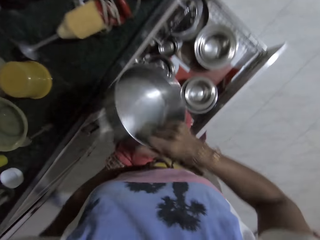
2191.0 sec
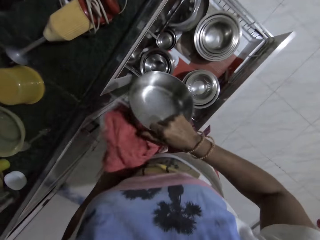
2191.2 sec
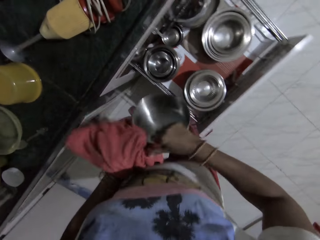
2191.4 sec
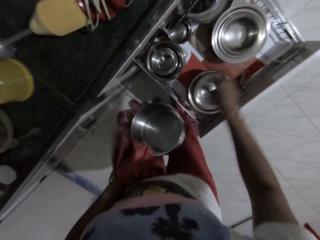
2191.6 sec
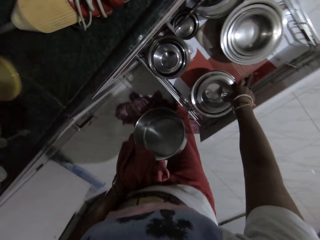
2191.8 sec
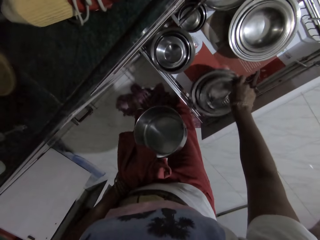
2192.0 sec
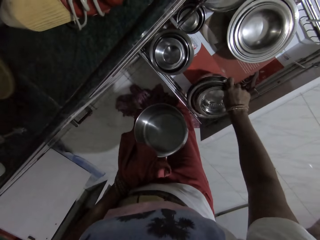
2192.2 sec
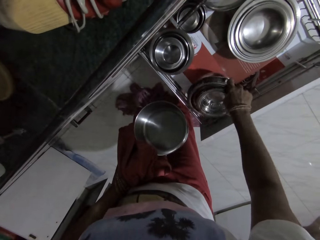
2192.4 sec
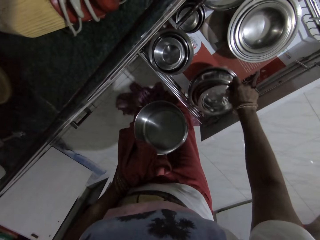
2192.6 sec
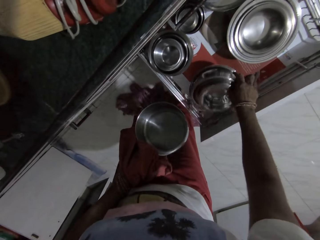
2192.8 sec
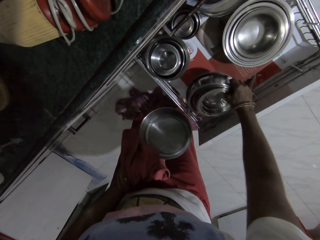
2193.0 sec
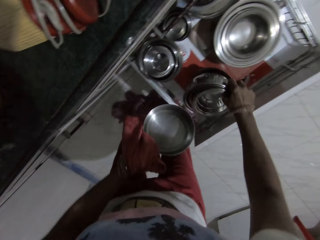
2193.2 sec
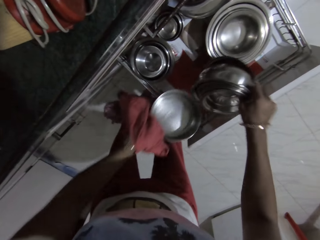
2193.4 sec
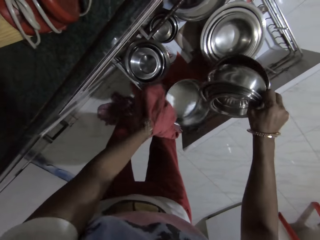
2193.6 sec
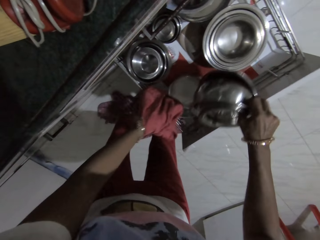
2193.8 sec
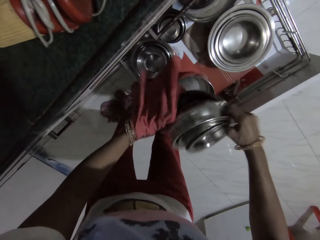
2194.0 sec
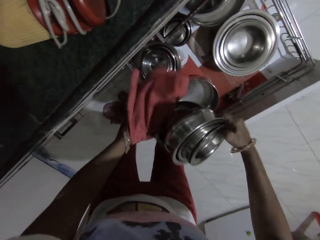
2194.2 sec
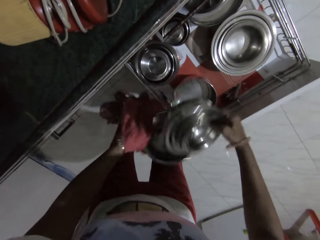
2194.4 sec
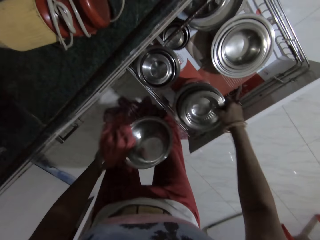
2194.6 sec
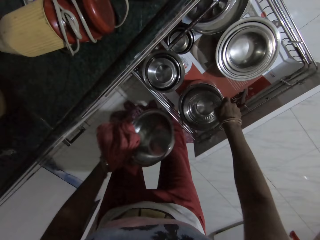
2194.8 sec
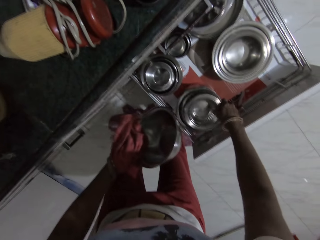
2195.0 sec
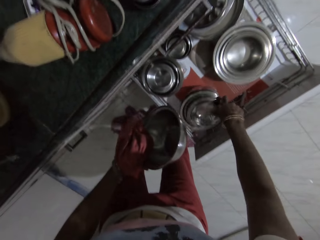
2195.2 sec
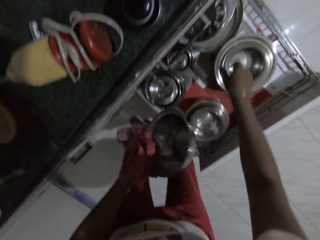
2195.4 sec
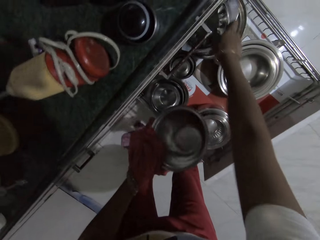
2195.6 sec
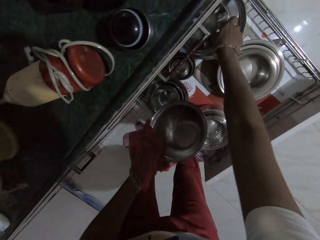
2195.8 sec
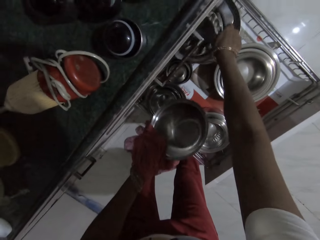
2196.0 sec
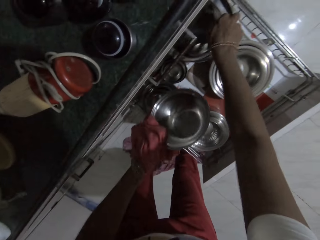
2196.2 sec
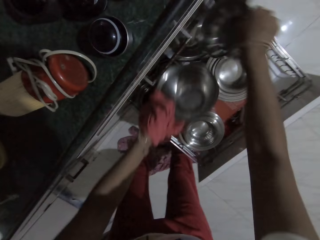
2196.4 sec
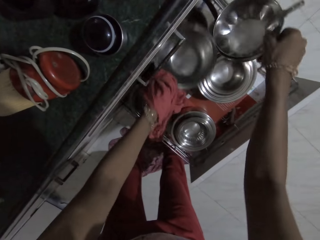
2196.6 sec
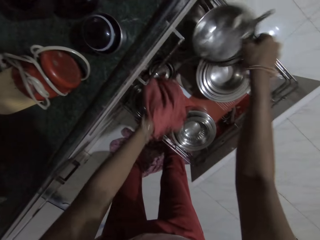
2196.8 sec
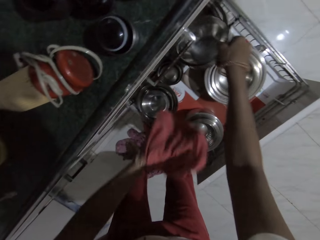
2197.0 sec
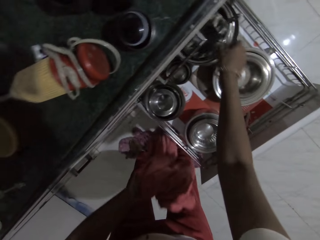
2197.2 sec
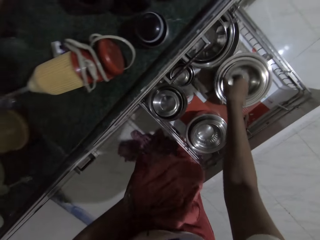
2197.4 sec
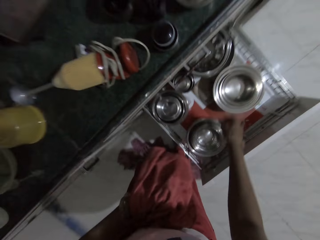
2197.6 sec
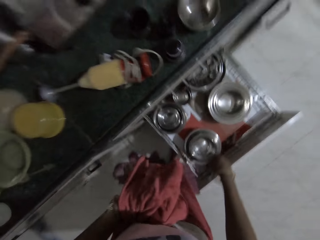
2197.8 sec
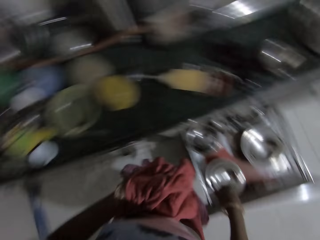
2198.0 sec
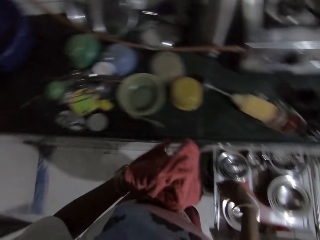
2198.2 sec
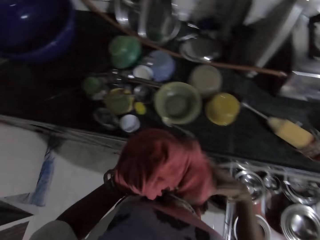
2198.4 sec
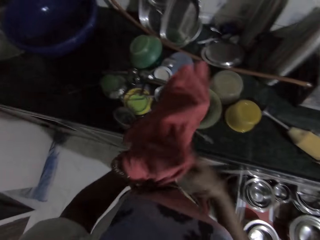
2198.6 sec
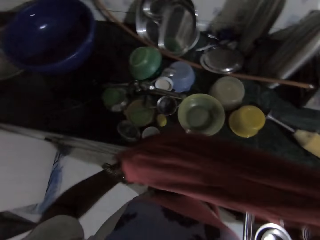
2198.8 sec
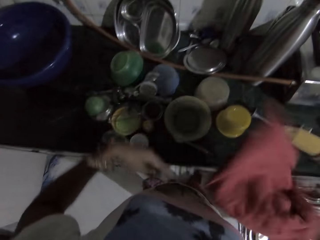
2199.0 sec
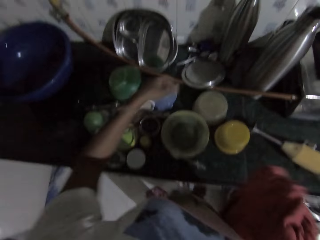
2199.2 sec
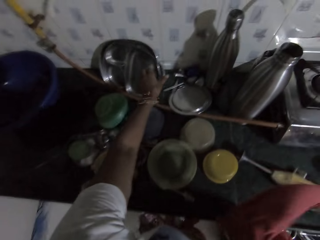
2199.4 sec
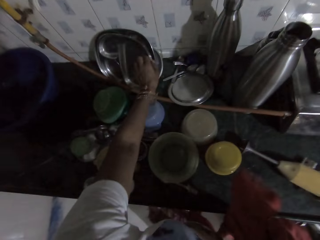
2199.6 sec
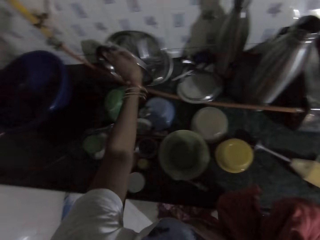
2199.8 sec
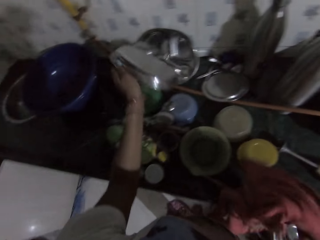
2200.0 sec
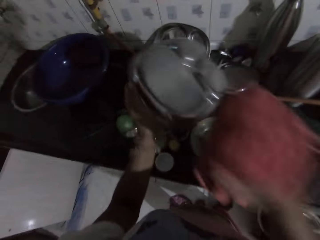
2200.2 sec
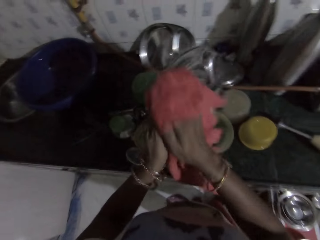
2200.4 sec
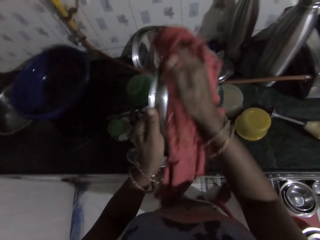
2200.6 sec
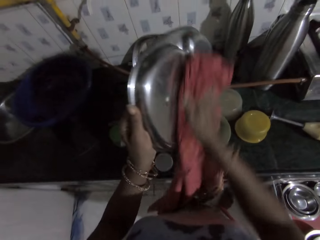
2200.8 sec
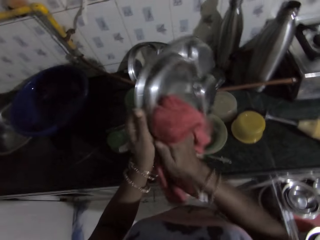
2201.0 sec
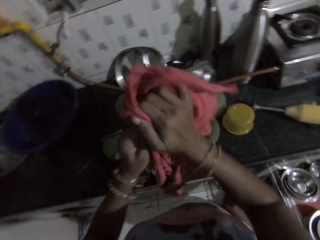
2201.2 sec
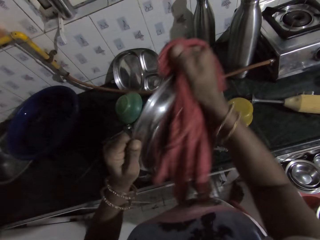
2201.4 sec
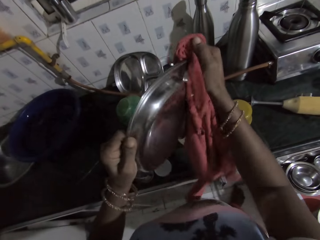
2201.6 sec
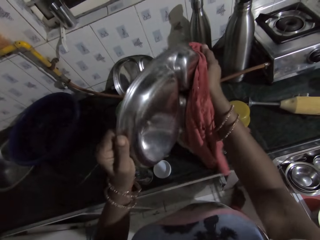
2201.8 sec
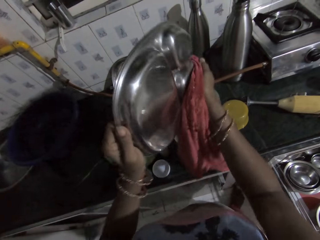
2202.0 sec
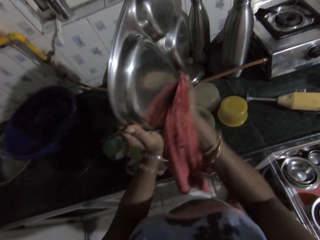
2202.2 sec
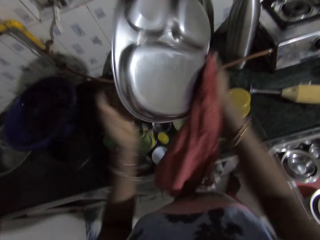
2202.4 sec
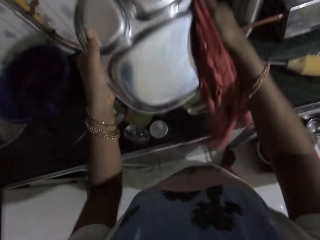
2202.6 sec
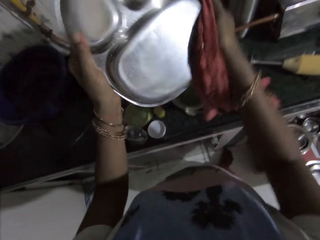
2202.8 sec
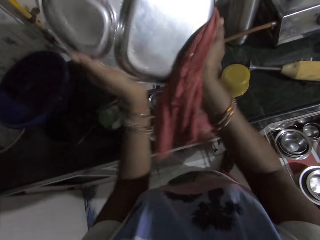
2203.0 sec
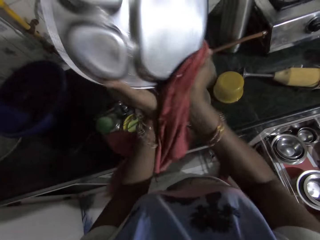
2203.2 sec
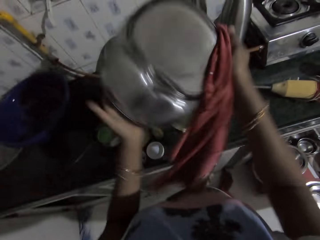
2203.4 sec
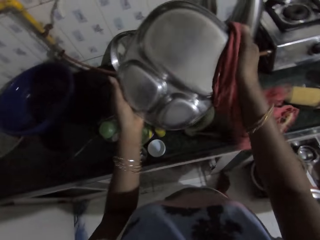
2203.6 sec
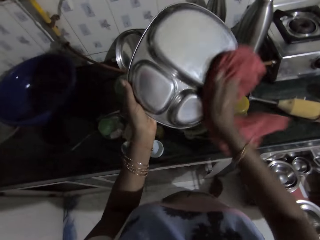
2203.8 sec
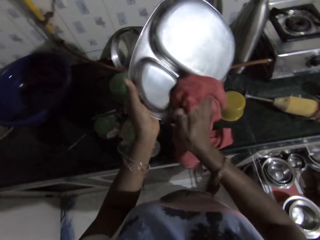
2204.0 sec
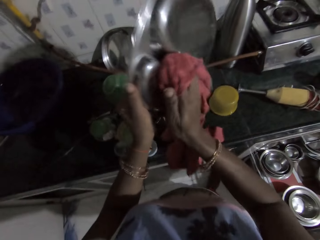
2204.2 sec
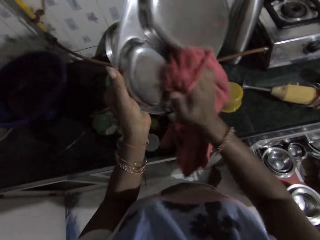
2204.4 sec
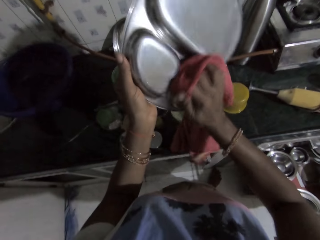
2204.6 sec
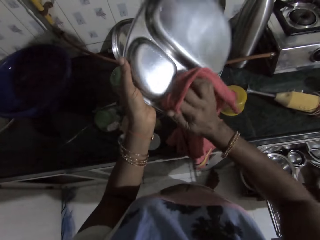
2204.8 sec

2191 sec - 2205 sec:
The camera wearer passes the stainless bowl or cooking pot in her right hand to her left hand. She picks up the stack of stainless bowls in the drawer with her right hand. She drops the stainless bowl in her left hand in the drawer. She picks a bowl from the stack of stainless bowls in her right hand with her left hand. She holds a cooking pot with the left hand. She drops the stack of stainless bowls in her right hand on the stainless bowl in the drawer. She picks up a stainless bowl from the stack of stainless bowls in the drawer with her right hand. She drops the stainless bowl in her left hand on the stack of stainless bowls in the drawer. She drops the stainless bowl in her right hand on the stack of stainless bowls in the drawer. She pulls the cloth or towel on her left hand with her right hand. She picks the towel with the right hand. She picks up the stainless ware on the cabinet with her left hand. She cleans the stainless ware in her left hand with the cloth in her right hand.

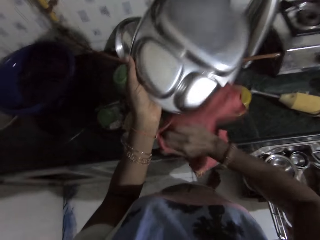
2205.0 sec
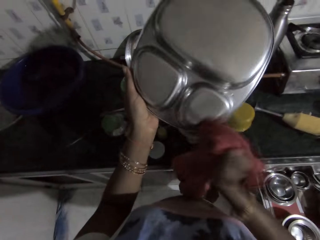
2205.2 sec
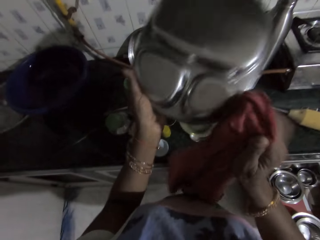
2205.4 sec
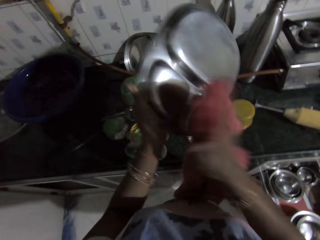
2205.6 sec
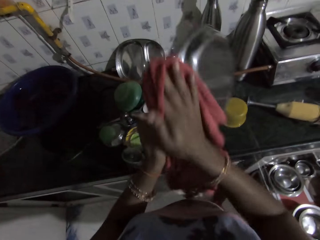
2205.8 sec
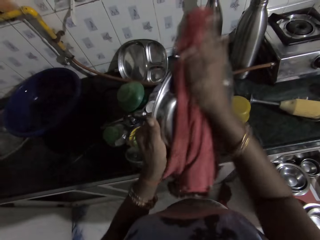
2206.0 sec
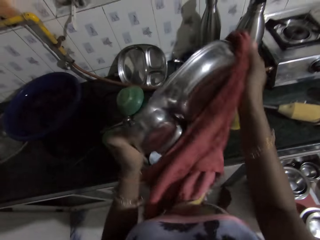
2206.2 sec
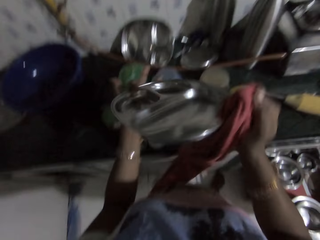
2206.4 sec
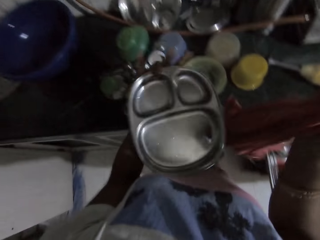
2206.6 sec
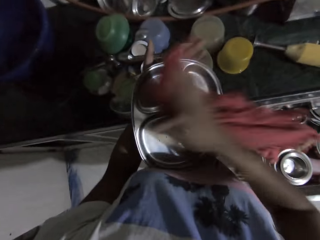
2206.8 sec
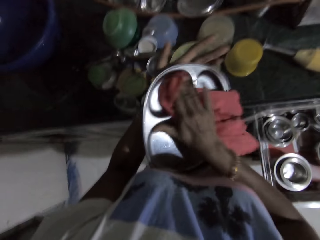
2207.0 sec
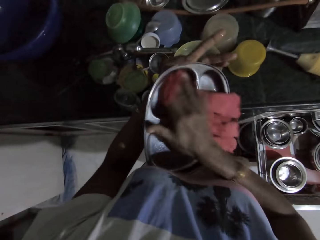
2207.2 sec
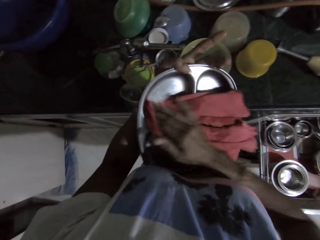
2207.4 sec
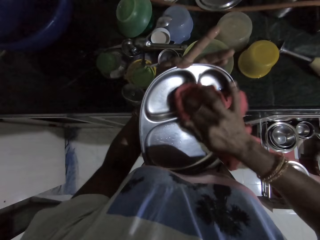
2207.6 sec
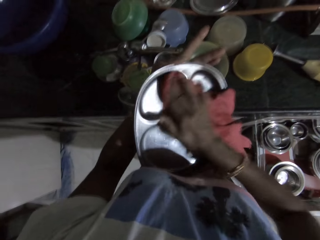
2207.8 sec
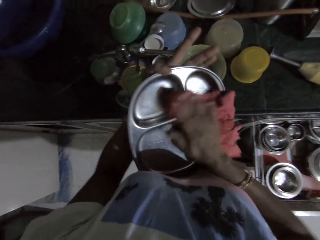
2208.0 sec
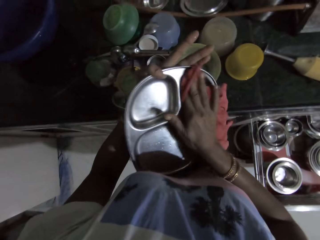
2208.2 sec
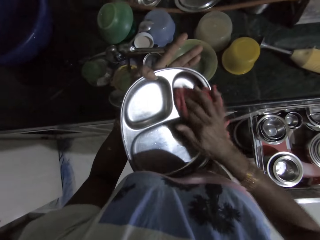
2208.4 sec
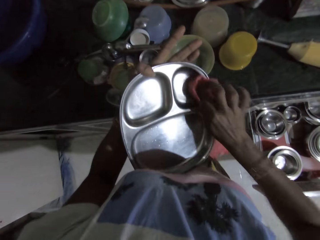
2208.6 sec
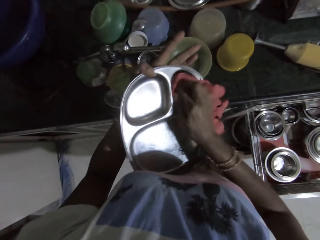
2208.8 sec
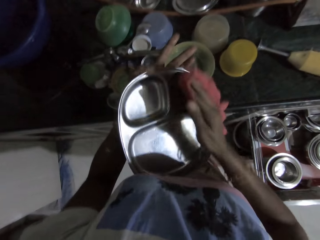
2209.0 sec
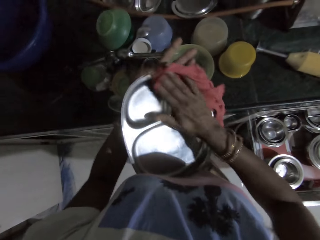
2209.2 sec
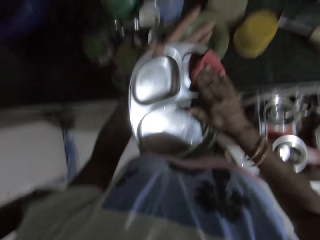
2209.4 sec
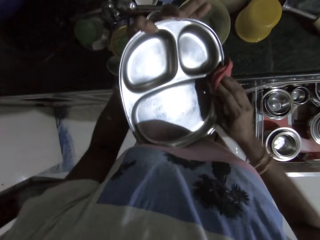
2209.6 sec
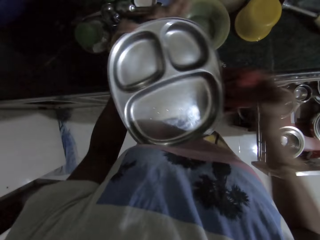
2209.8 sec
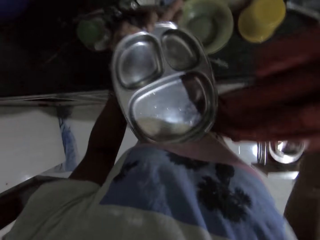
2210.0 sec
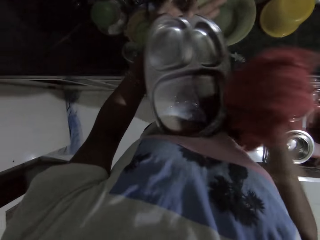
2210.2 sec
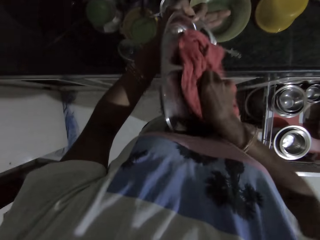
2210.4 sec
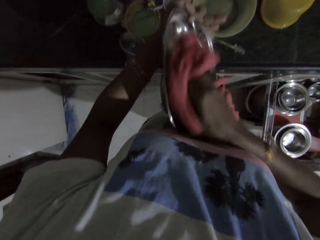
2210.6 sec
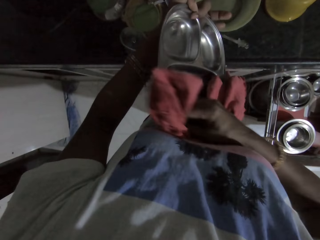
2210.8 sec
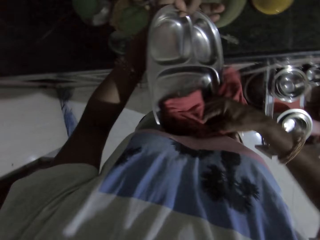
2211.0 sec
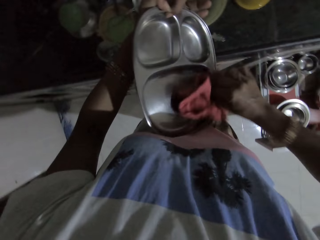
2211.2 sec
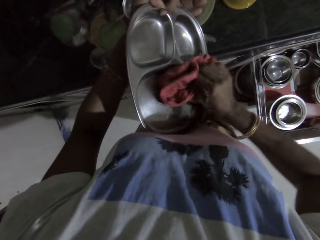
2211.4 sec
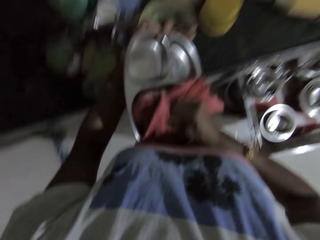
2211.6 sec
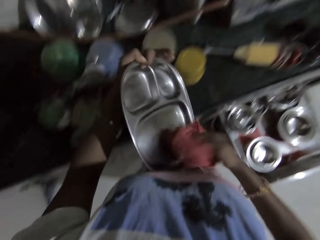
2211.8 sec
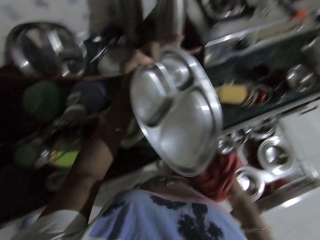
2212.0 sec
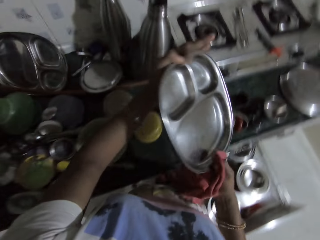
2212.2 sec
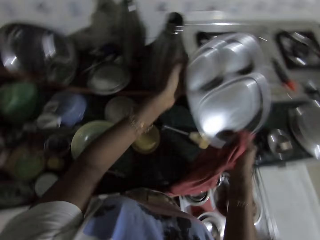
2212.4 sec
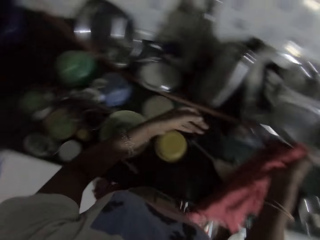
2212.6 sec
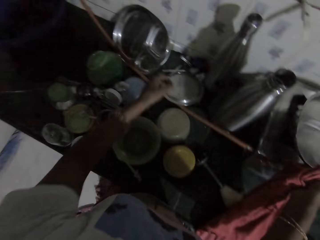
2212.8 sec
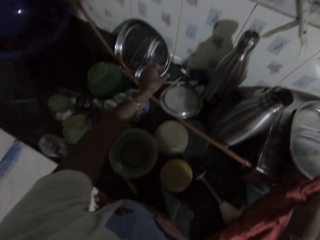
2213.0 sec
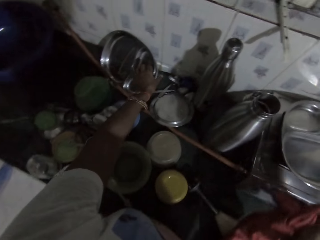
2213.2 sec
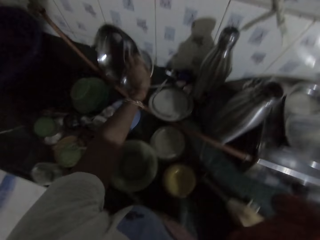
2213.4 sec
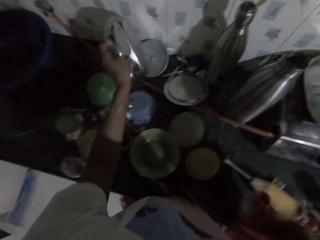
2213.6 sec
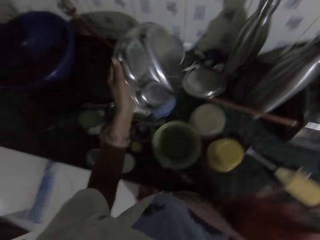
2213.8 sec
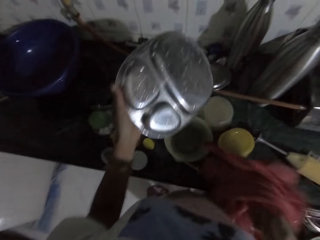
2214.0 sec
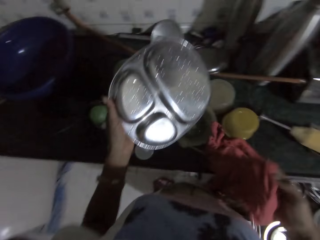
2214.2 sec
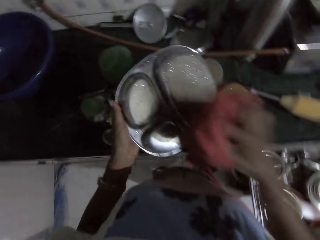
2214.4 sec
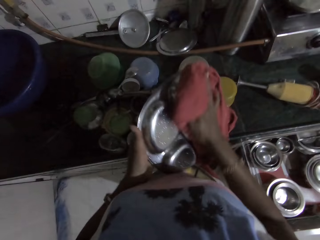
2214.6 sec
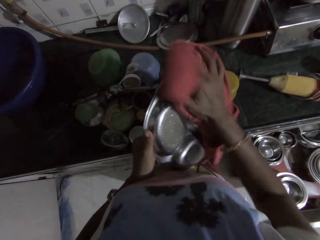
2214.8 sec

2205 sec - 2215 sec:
The camera wearer passes the stainless ware in her left hand to her right hand. She drops the stainless ware in her right hand on a cooker on the cabinet. She picks up the stainless ware on the cabinet with her left hand. She cleans the stainless ware in her left hand with the cloth in her right hand.
